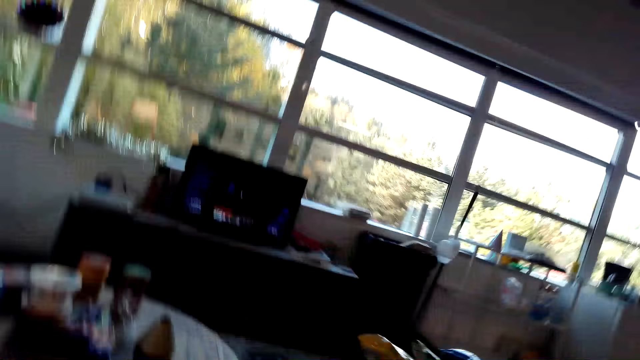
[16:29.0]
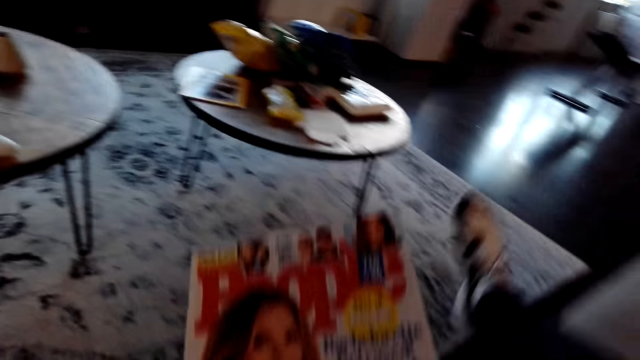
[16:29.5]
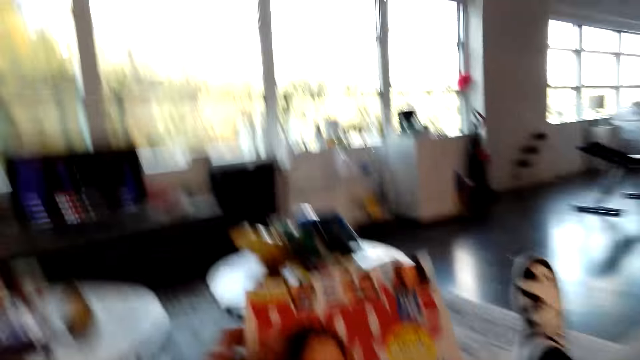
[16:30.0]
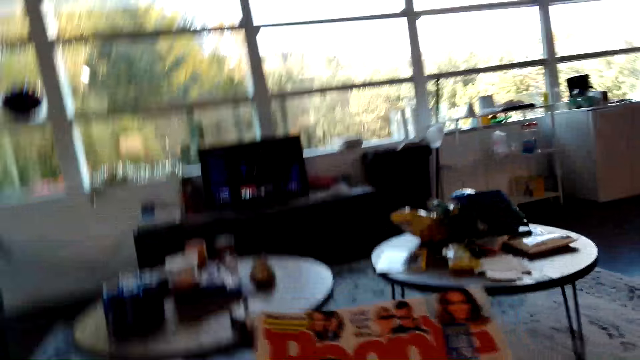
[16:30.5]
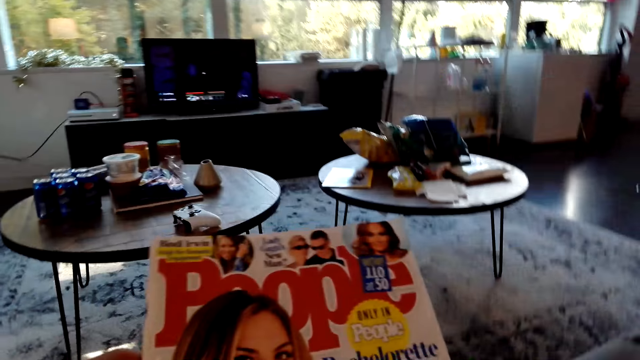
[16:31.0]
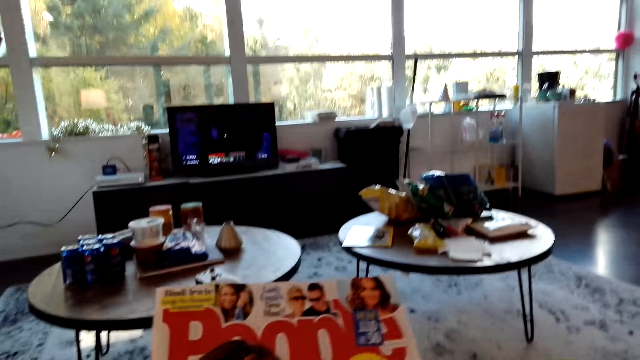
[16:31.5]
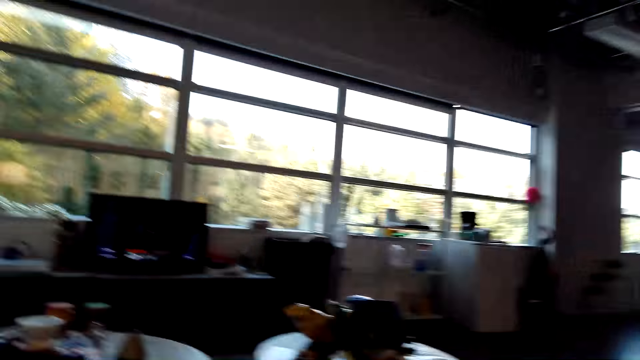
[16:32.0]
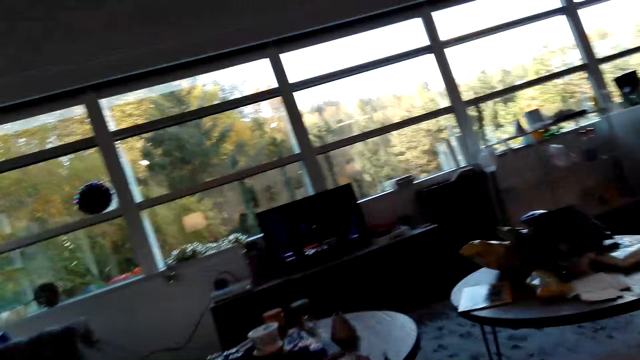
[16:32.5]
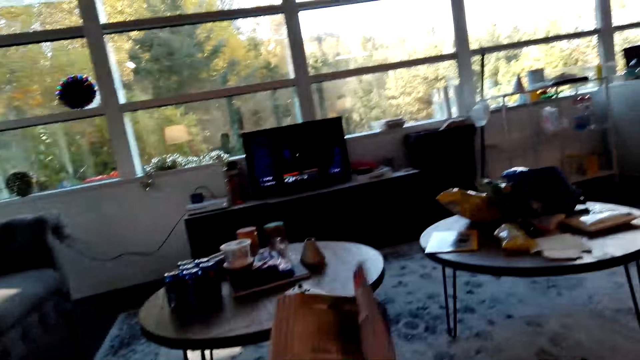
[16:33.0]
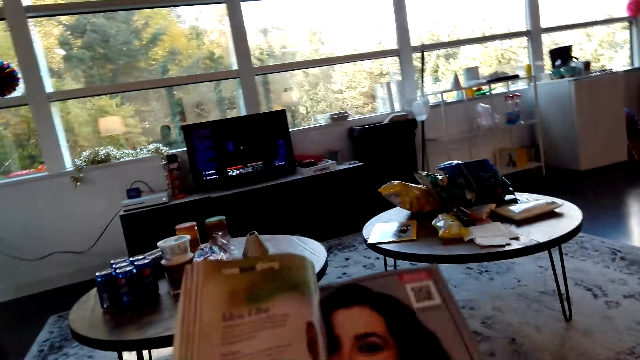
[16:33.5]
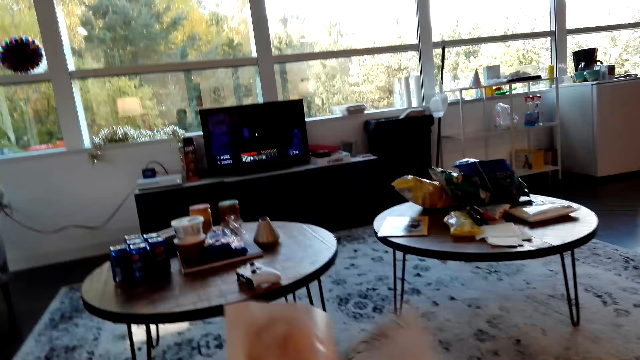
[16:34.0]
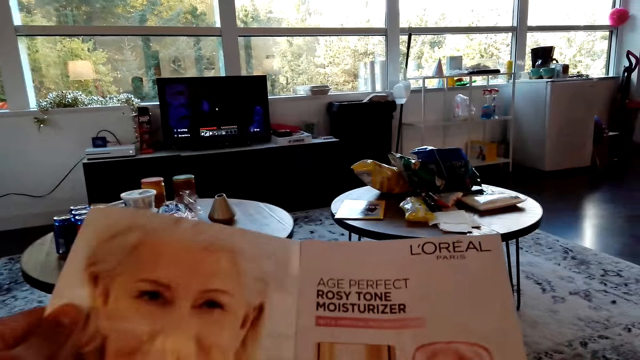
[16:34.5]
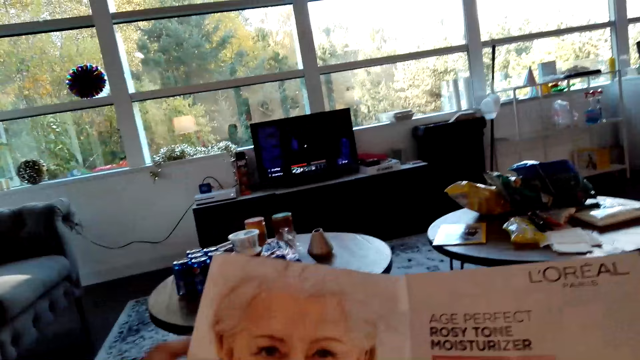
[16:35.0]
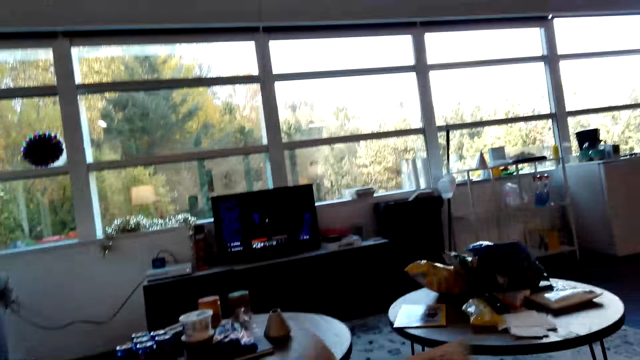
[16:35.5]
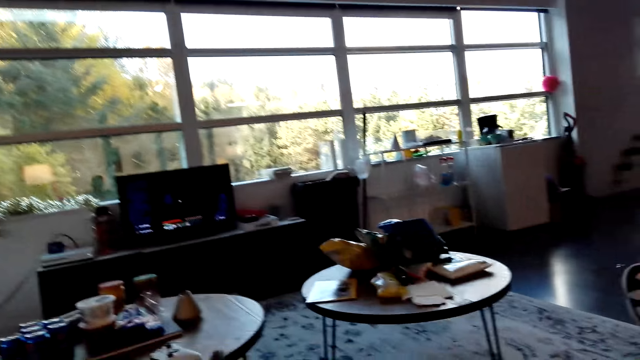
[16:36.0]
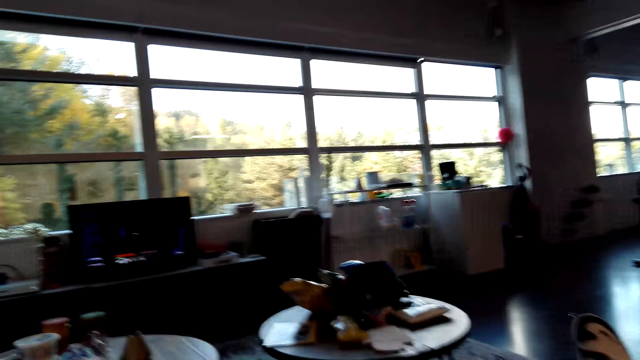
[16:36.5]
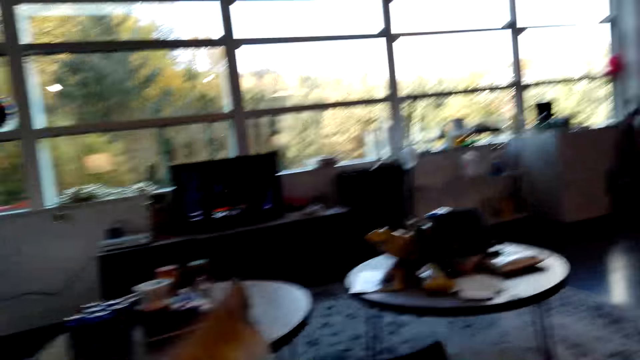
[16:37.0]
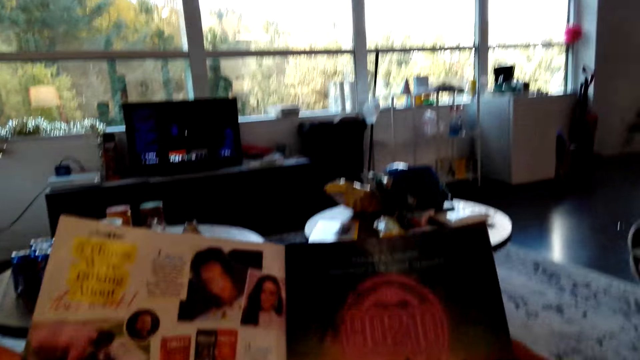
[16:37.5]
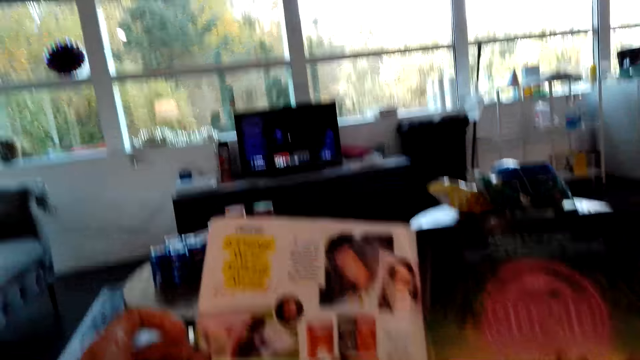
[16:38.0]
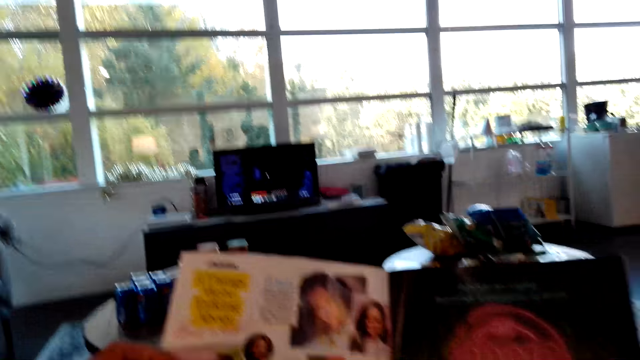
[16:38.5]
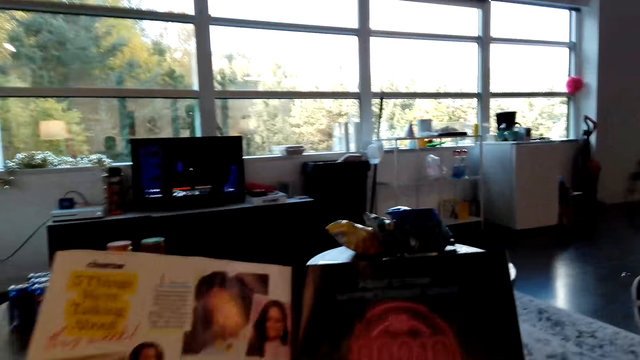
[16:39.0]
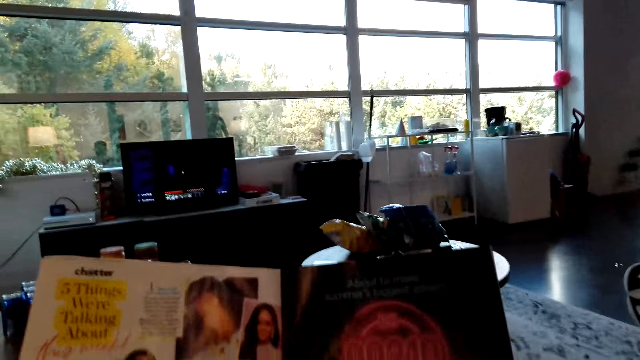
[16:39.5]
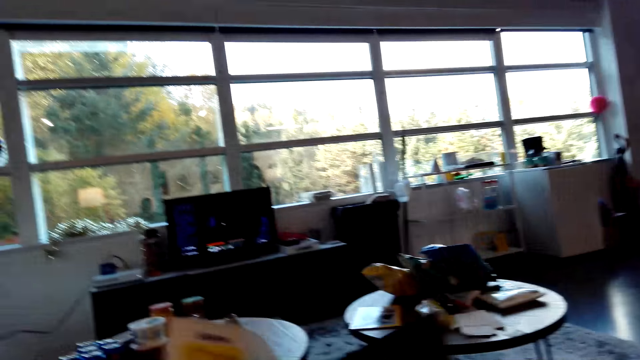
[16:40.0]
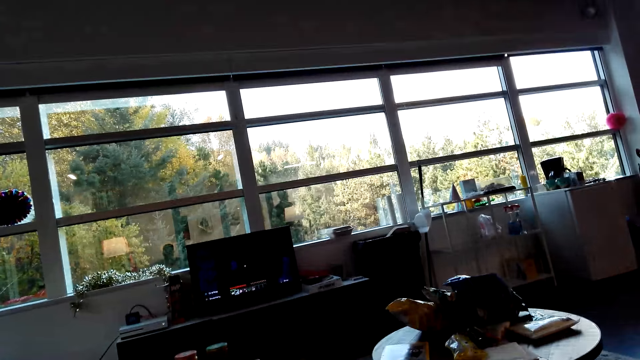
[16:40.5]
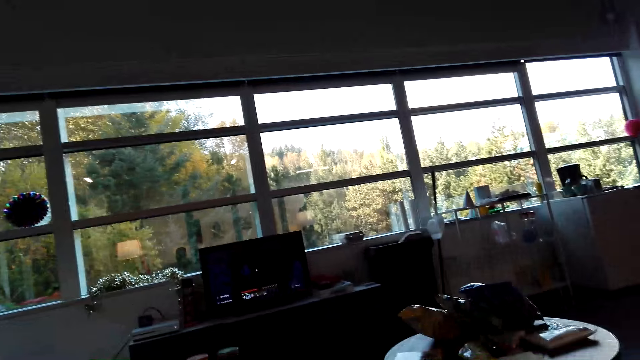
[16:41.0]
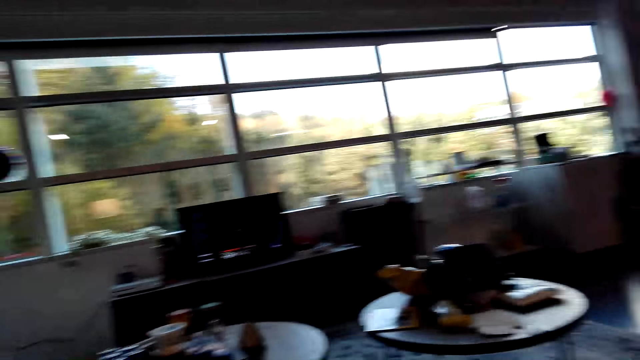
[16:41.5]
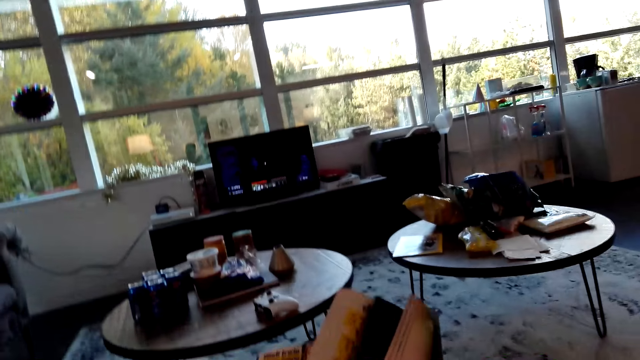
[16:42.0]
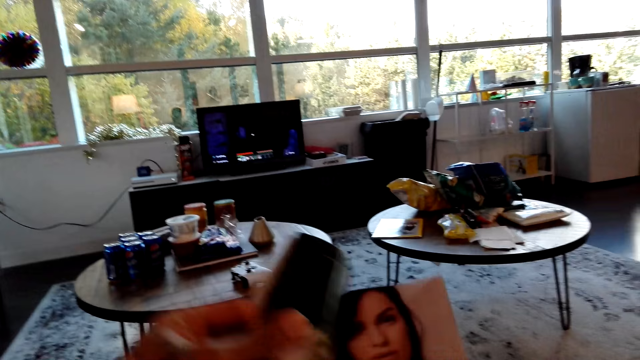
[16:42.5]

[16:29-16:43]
The camera wearer looks around a room. He adjusts himself on a couch. He opens the magazine. He reads the magazine. He turns a page of the magazine. He reads the magazine. He flips the magazine. He looks around the room.

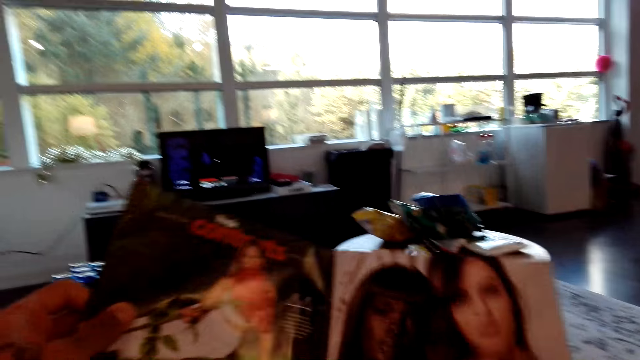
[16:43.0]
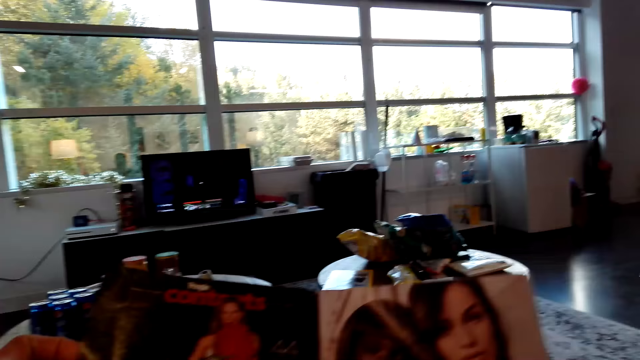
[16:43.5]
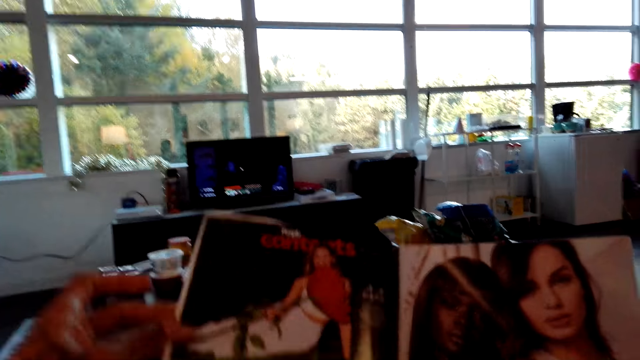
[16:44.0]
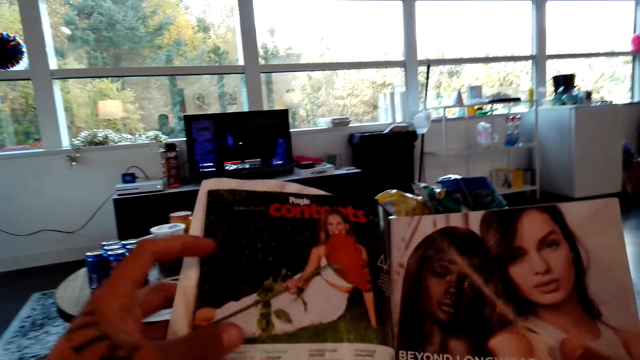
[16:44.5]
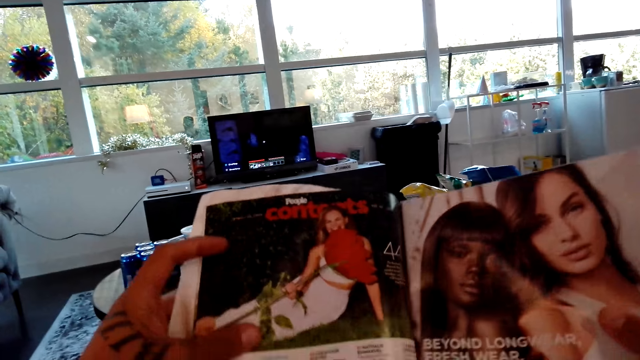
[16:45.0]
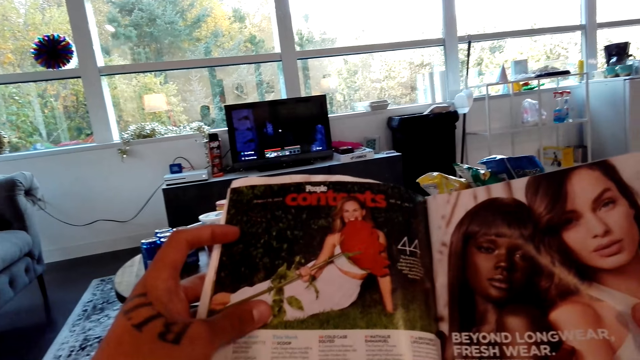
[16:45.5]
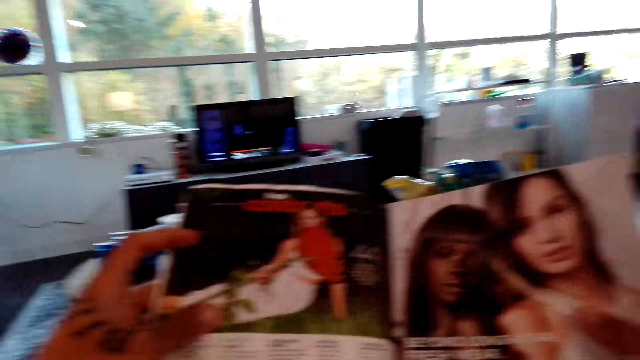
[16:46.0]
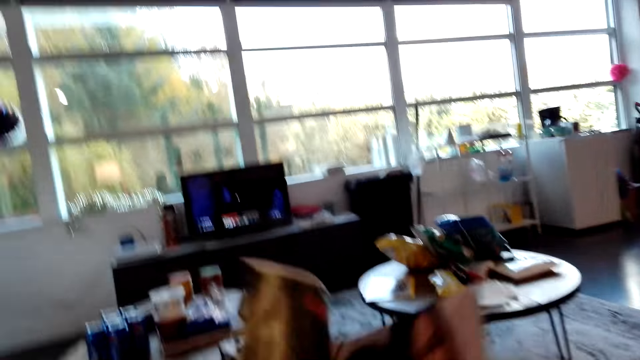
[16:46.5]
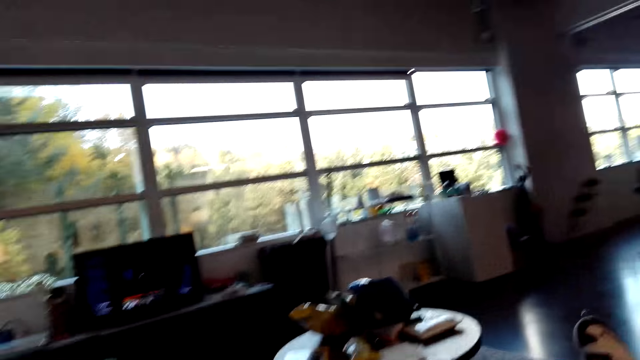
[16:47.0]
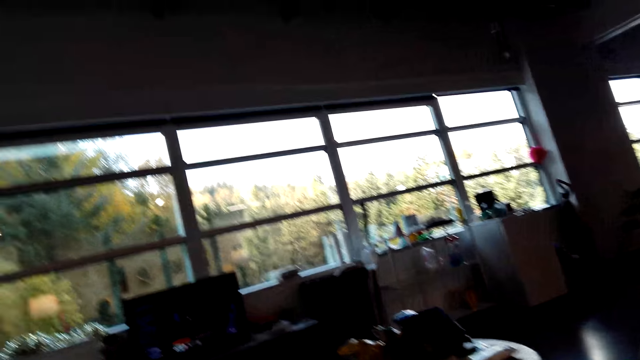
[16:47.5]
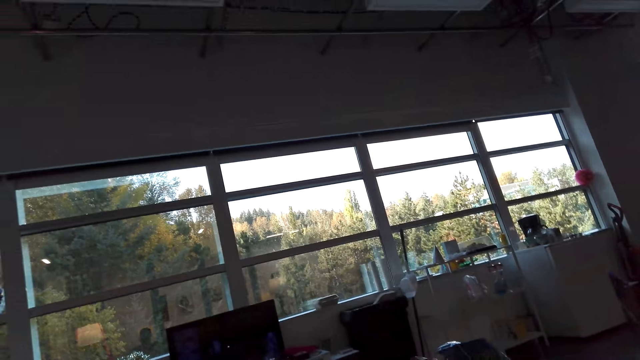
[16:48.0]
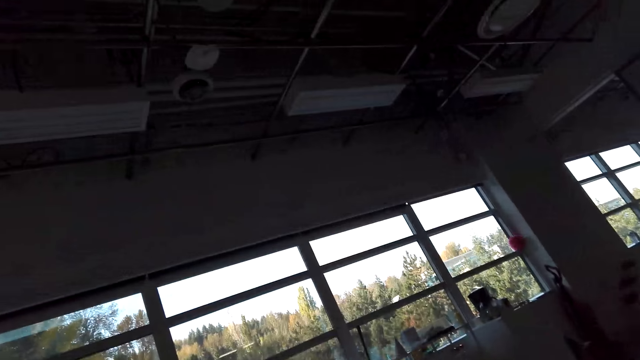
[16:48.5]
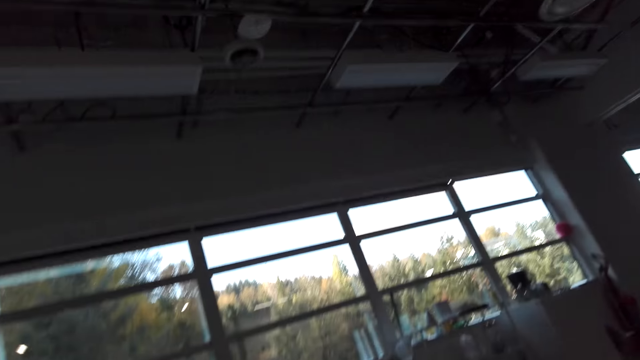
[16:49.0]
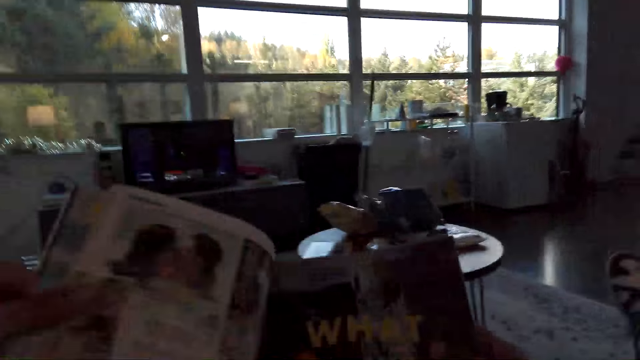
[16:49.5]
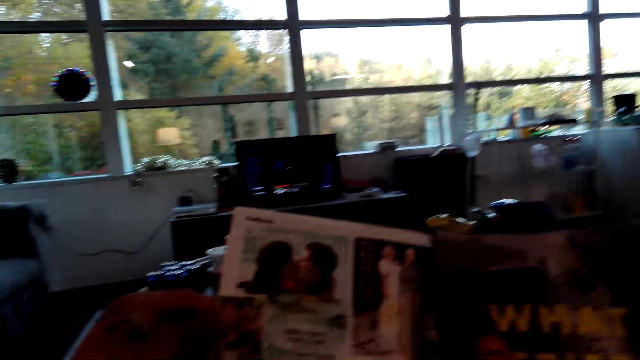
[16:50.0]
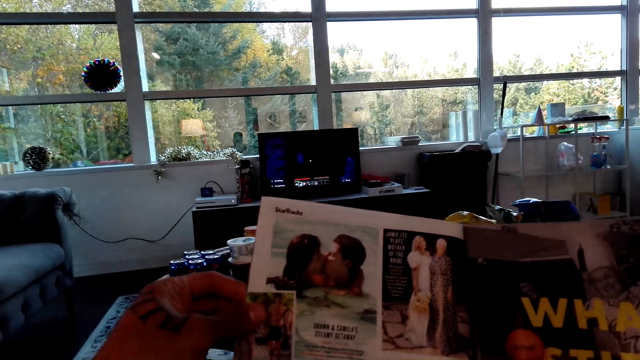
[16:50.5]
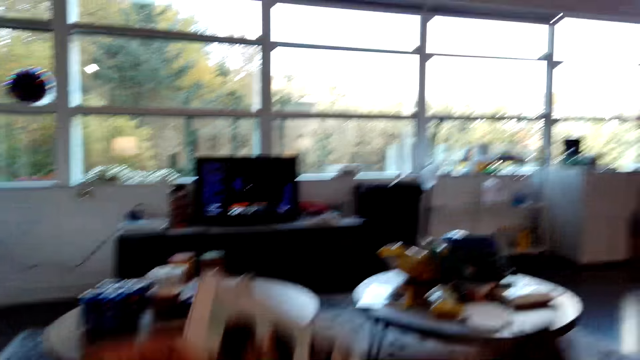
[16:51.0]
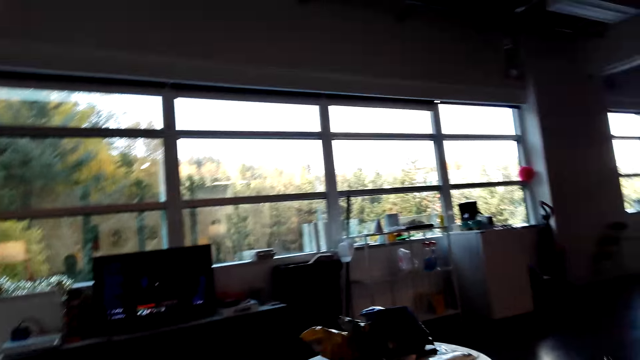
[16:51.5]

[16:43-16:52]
The camera wearer turns a page of a magazine. They read the magazine. They flip the magazine. They look around a room. They read the magazine.
